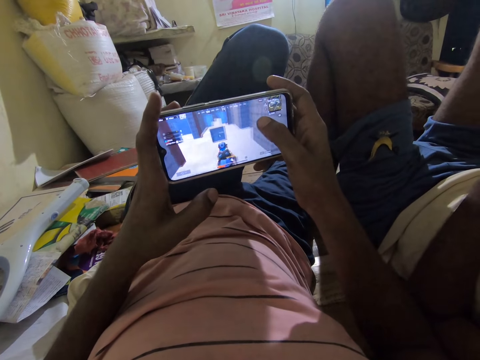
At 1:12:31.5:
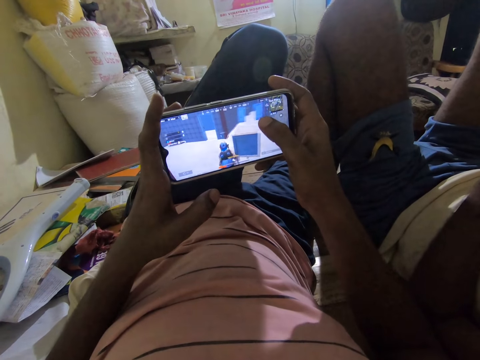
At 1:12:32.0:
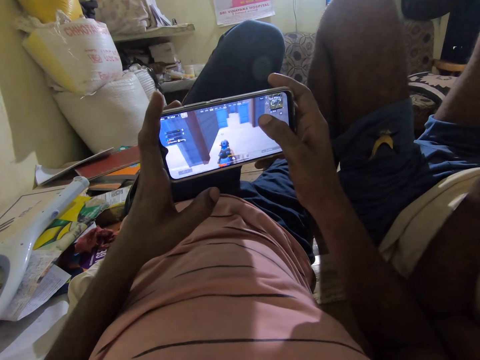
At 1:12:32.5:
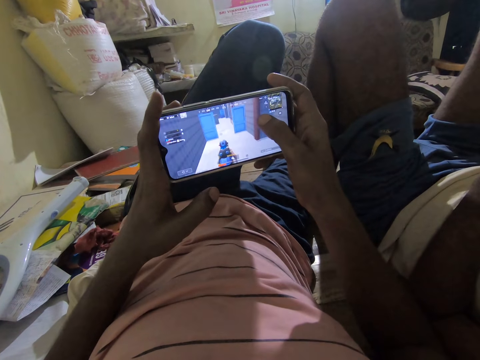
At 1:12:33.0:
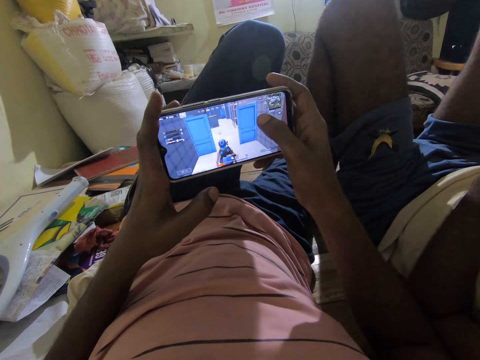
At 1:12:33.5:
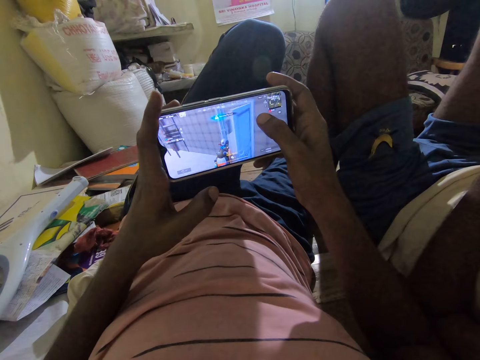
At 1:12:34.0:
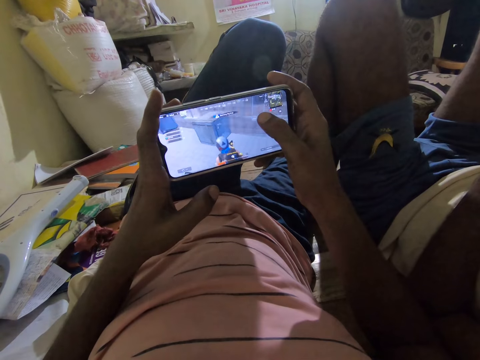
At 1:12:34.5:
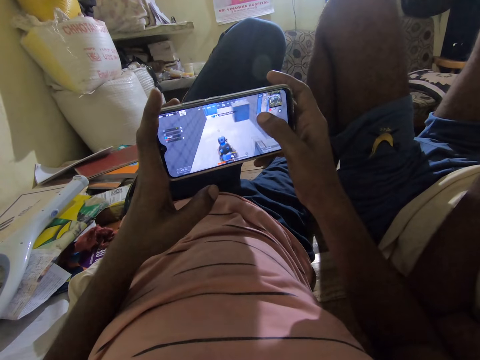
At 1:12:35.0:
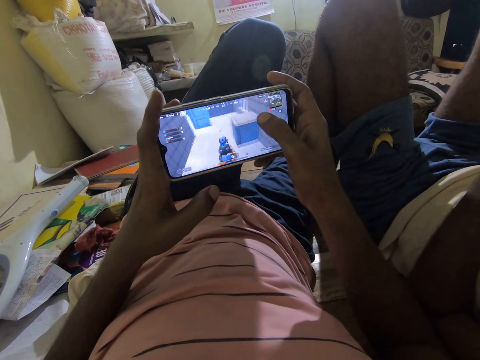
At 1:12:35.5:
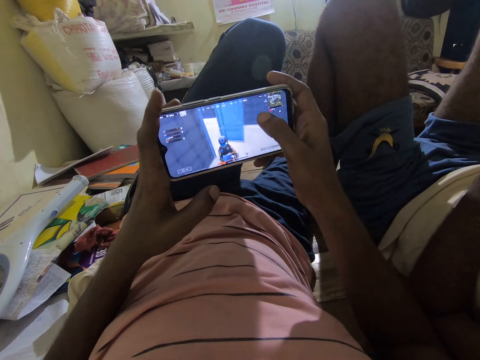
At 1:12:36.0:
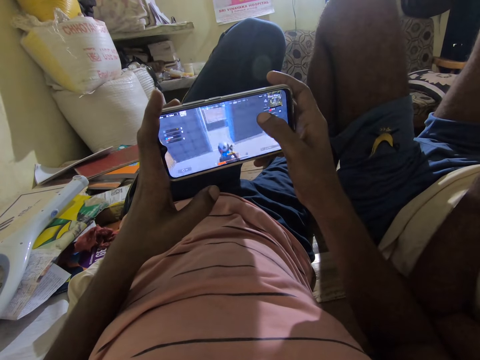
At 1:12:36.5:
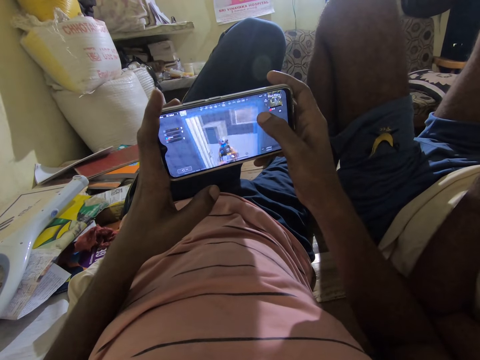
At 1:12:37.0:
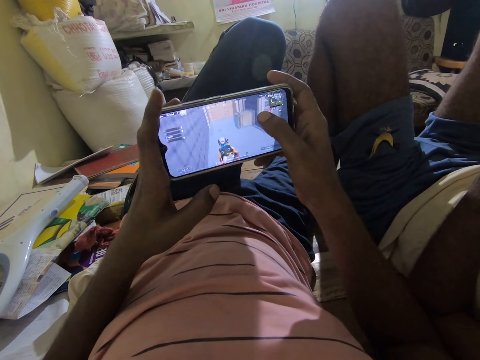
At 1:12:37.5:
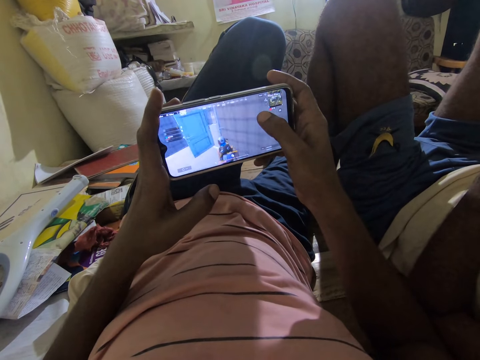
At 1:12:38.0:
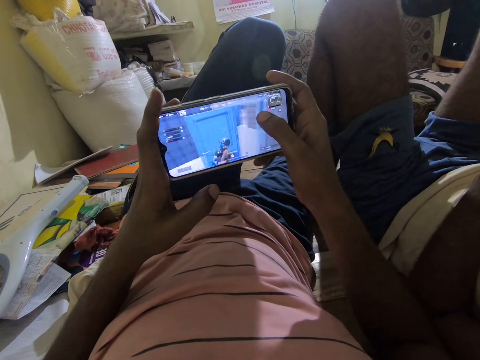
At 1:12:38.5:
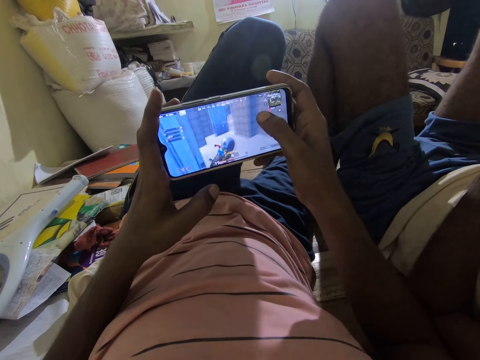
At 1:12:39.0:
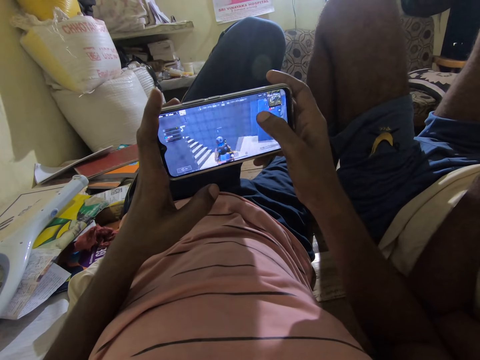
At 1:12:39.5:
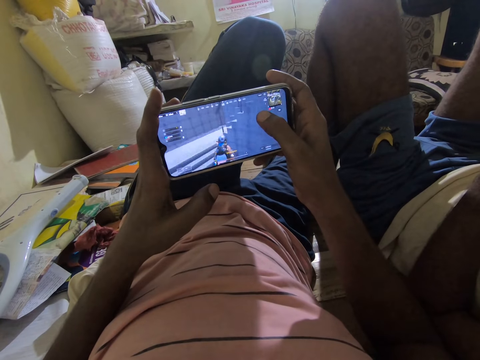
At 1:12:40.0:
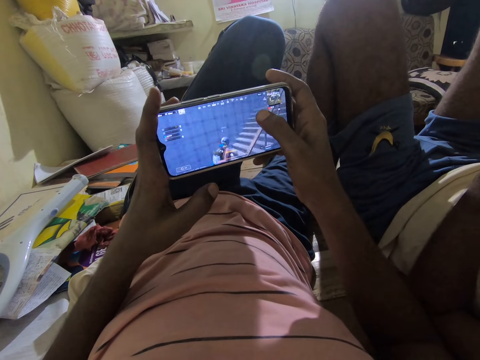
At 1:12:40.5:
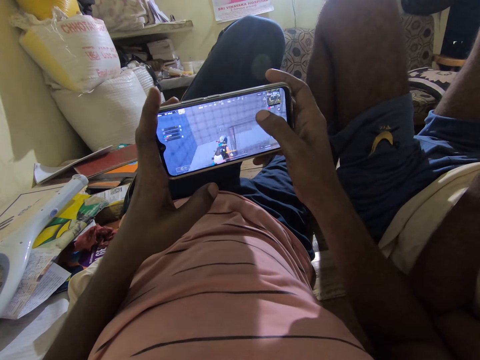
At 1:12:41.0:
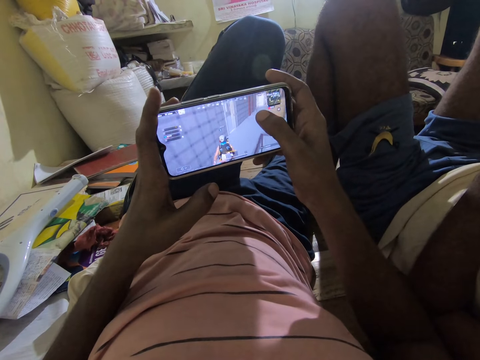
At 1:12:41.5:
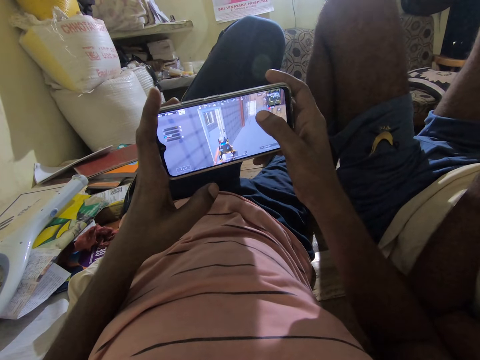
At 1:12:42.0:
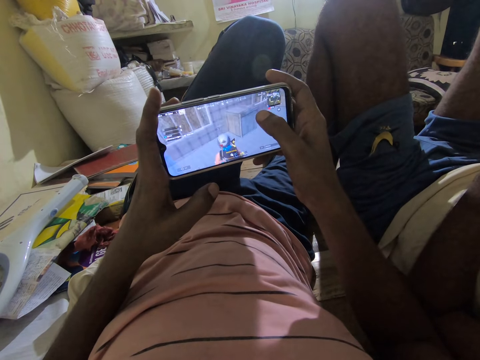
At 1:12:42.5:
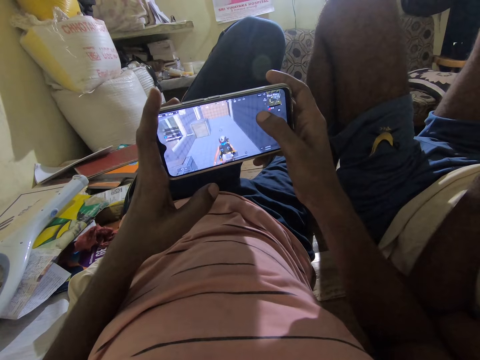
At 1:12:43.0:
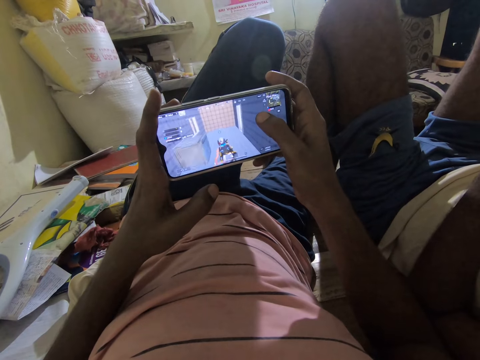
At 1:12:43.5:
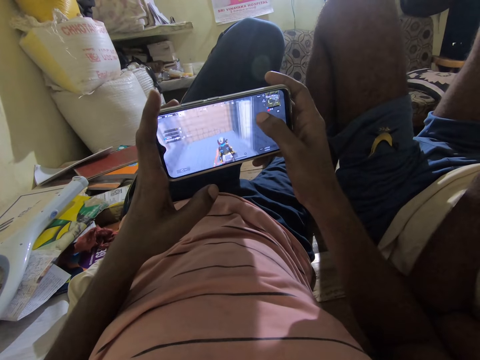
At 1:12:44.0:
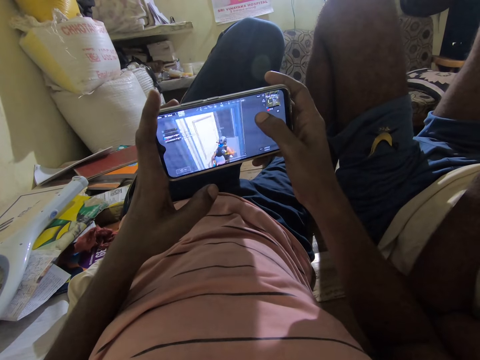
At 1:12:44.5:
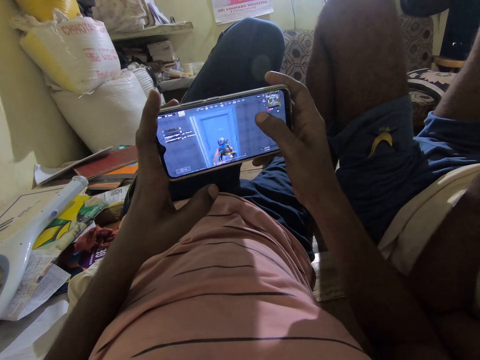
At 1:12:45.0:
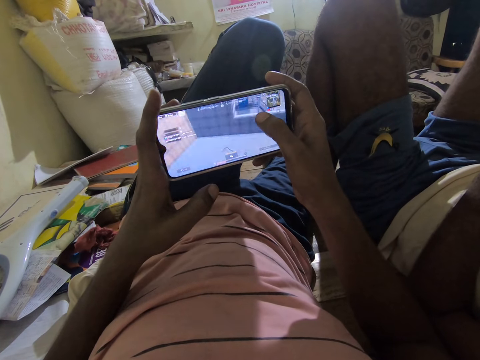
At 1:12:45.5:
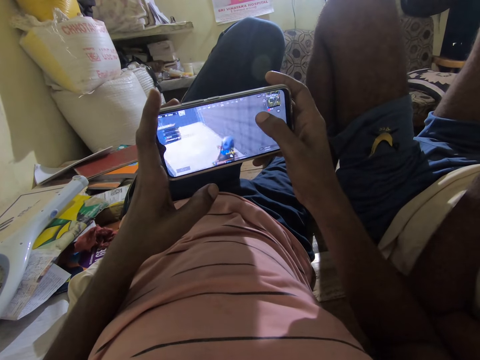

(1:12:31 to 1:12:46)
The camera wearer talks to a man. They play a game on the phone. They play a game on the phone again.

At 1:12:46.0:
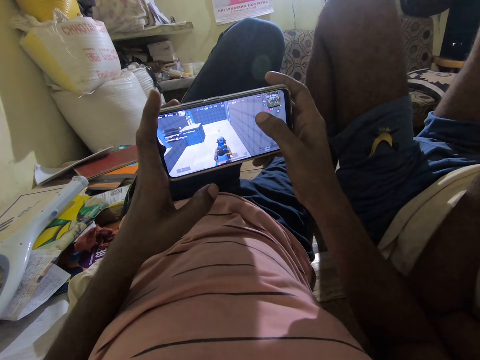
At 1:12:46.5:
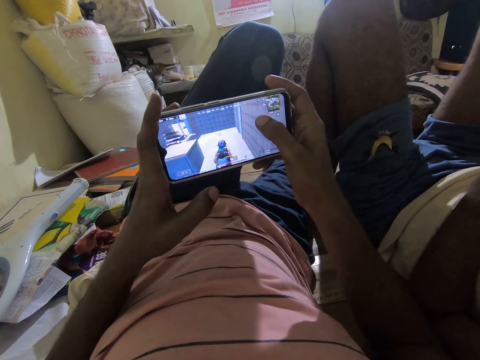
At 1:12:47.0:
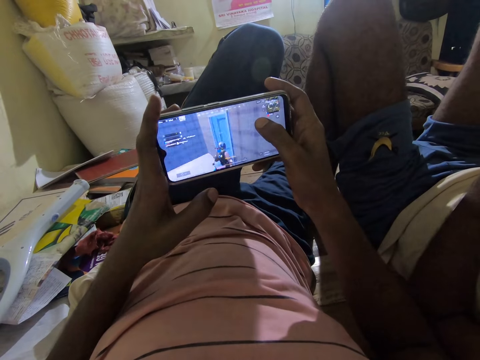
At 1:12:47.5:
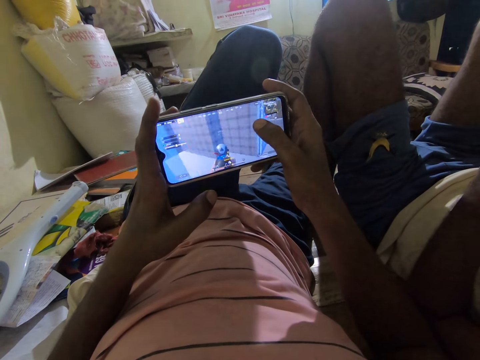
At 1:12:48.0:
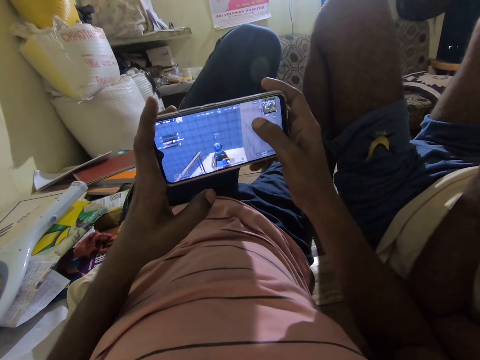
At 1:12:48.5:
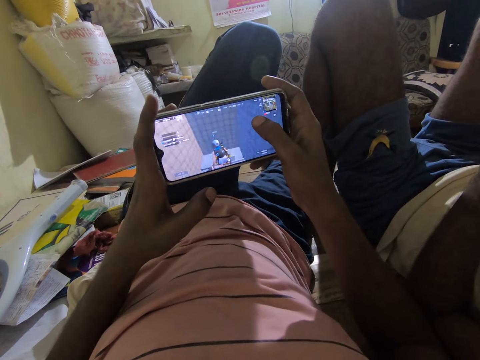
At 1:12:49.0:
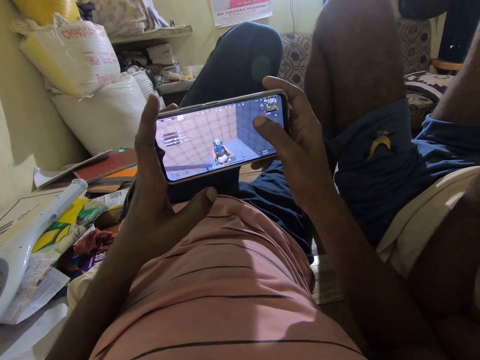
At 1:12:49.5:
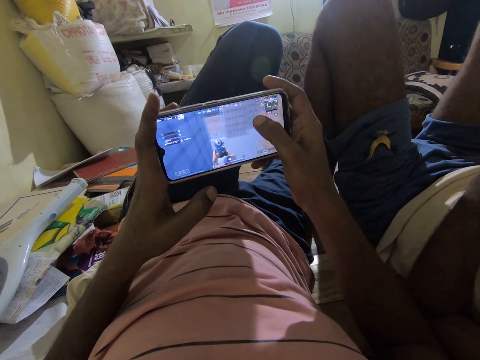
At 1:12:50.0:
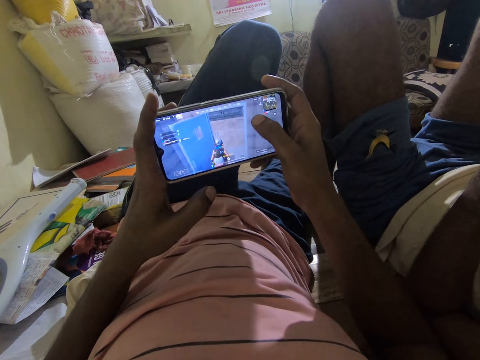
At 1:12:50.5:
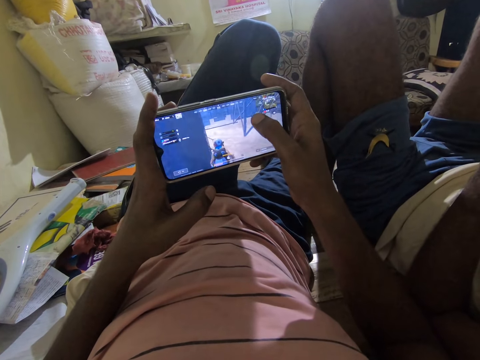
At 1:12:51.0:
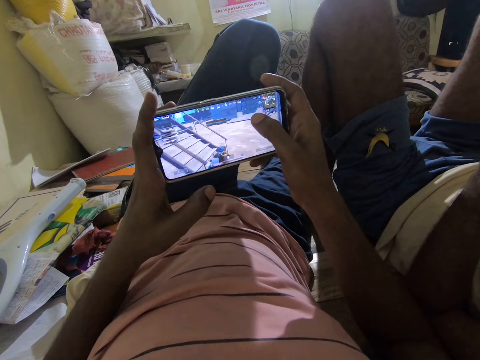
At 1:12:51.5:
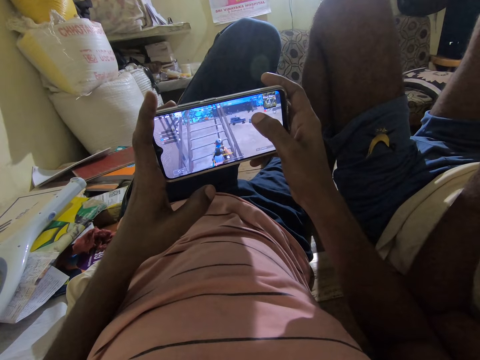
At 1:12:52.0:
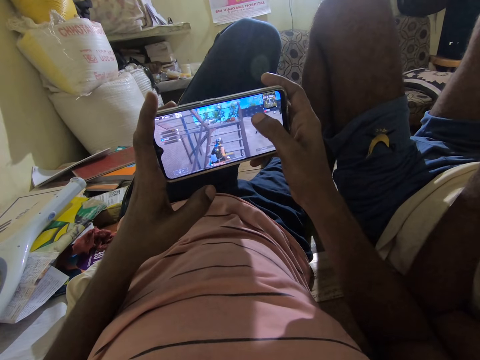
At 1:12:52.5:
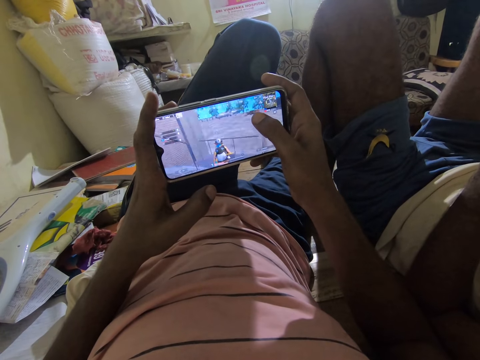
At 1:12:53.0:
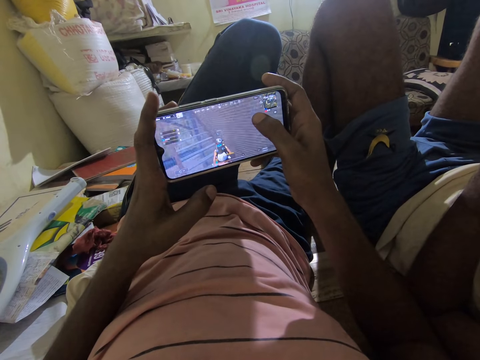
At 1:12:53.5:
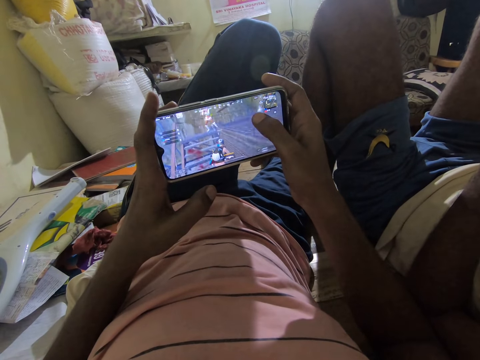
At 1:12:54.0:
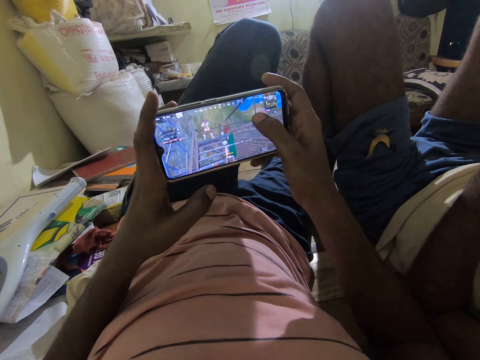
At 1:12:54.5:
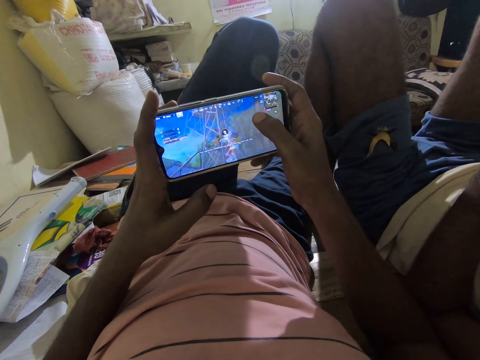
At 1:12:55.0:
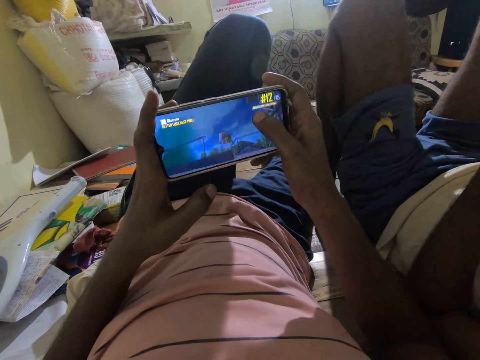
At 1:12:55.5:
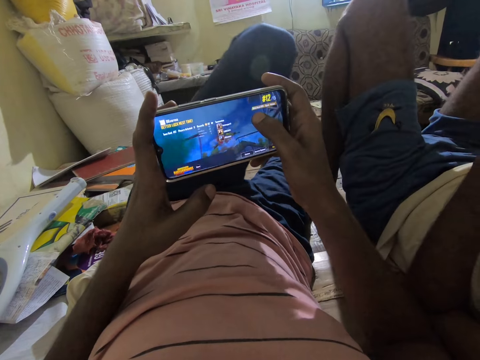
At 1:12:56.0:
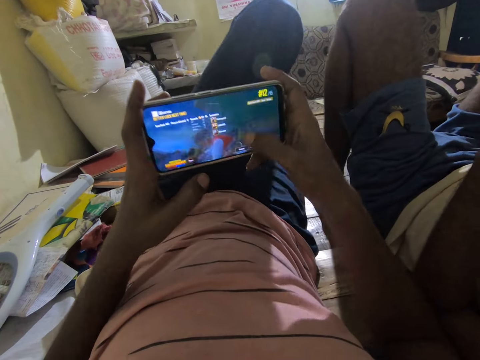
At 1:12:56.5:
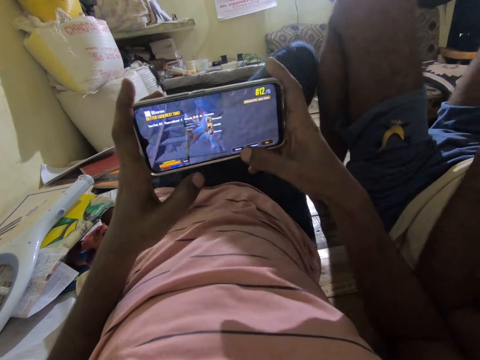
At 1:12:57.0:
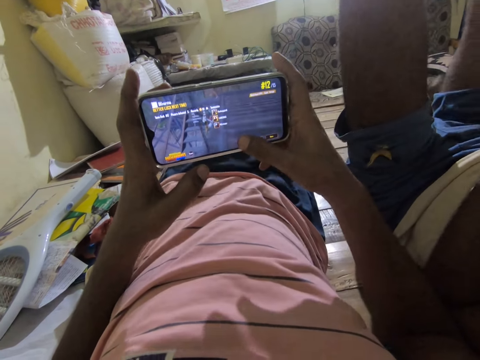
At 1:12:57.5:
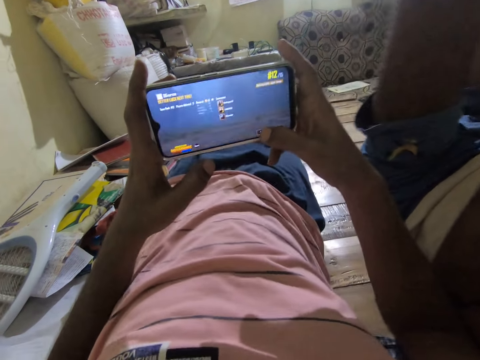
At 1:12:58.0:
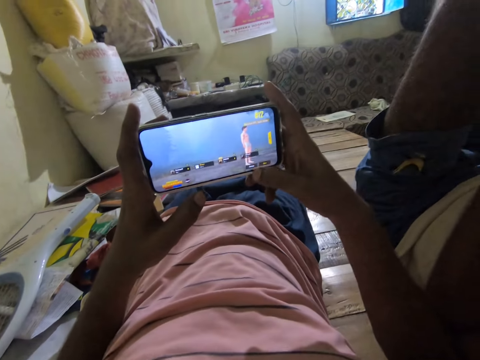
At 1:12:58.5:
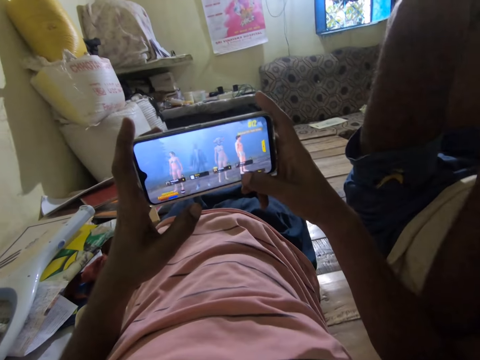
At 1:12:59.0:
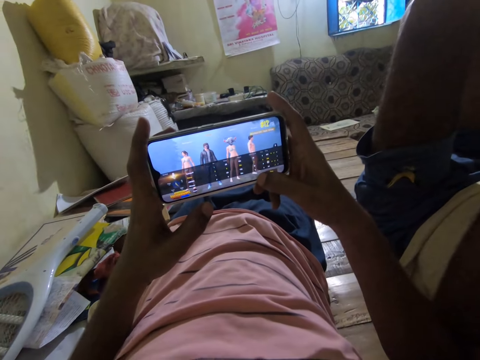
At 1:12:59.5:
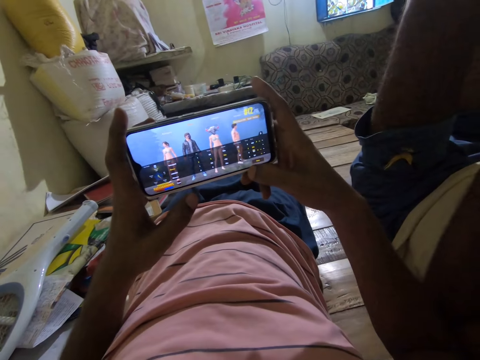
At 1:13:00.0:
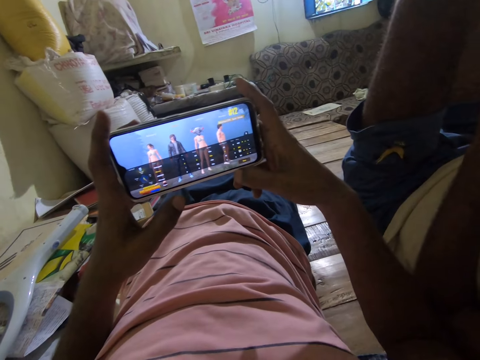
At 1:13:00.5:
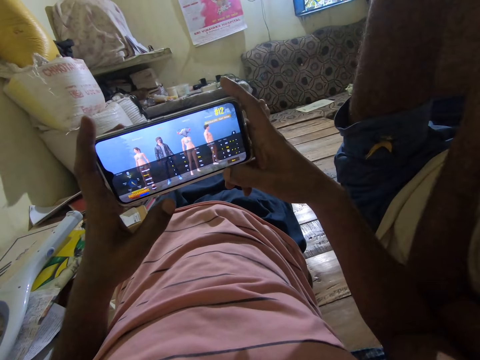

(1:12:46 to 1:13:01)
The camera wearer dialogues with a man. They play a game on the phone. The man talks to the camera wearer. The camera wearer plays the game on the phone again. The man dialogues with the camera wearer. The camera wearer talks to the man. They operate the phone. The man dialogues with the camera wearer. The camera wearer stares at the phone.
